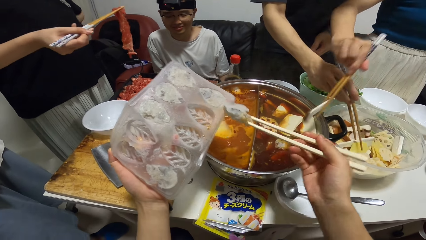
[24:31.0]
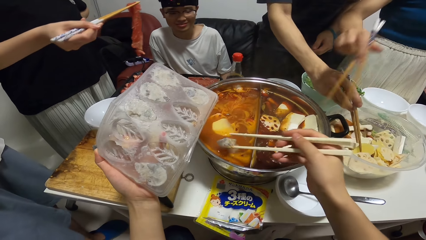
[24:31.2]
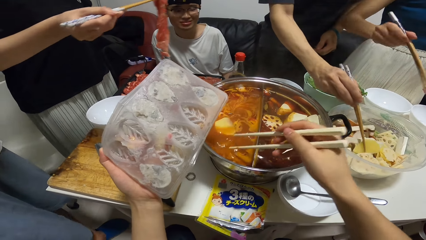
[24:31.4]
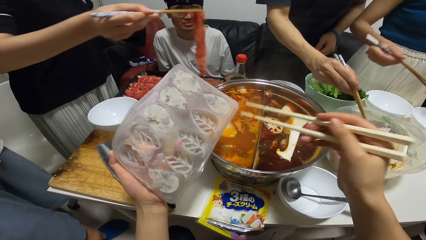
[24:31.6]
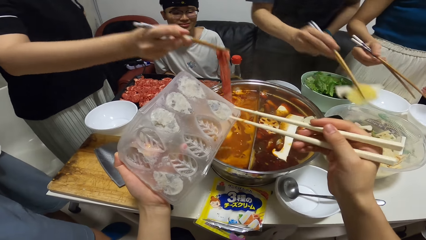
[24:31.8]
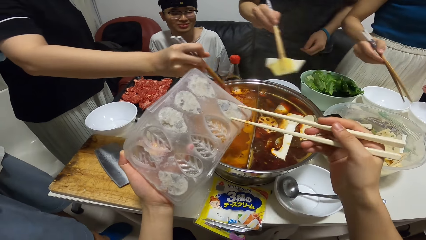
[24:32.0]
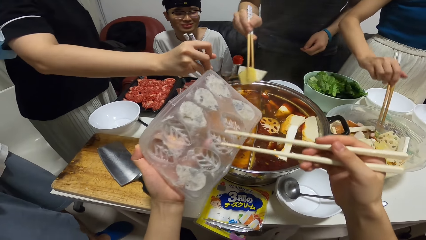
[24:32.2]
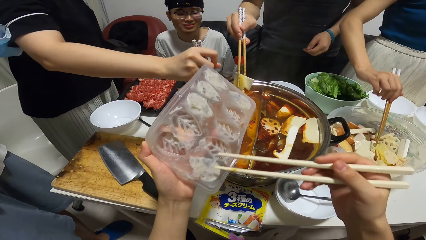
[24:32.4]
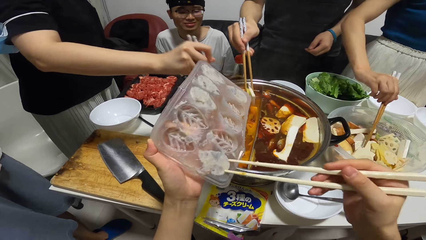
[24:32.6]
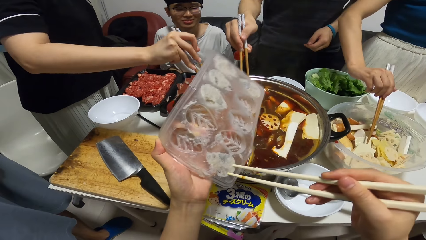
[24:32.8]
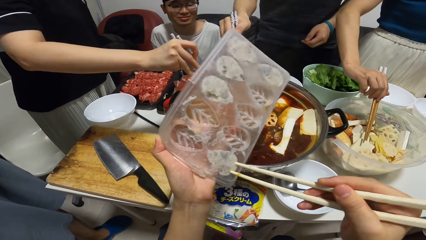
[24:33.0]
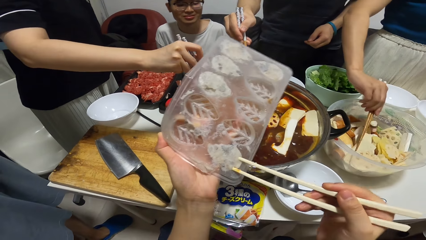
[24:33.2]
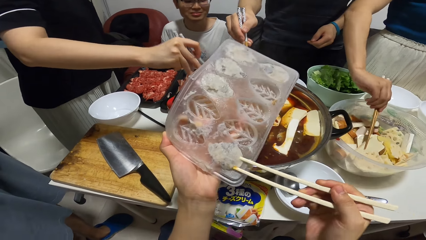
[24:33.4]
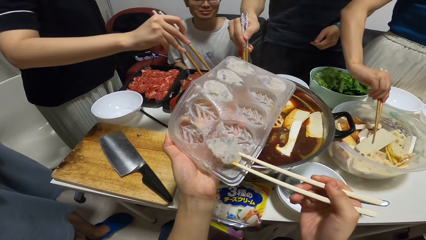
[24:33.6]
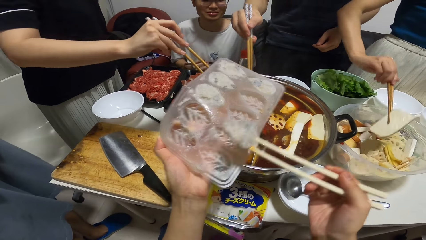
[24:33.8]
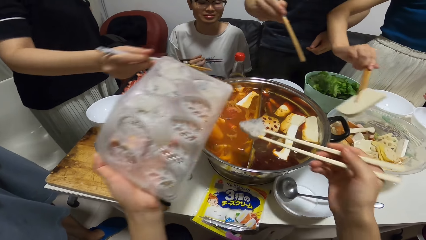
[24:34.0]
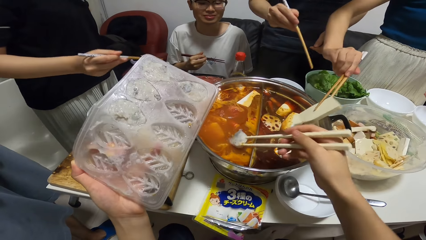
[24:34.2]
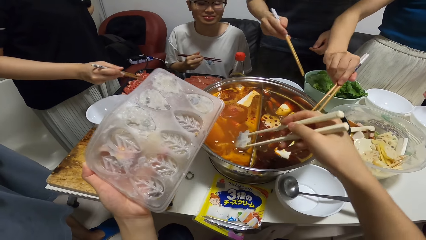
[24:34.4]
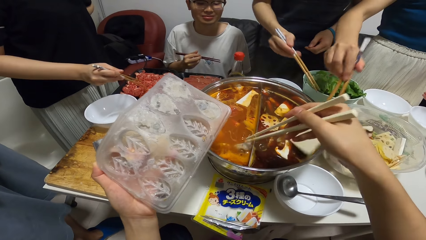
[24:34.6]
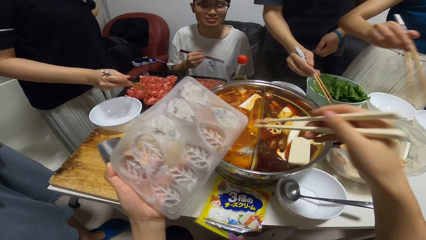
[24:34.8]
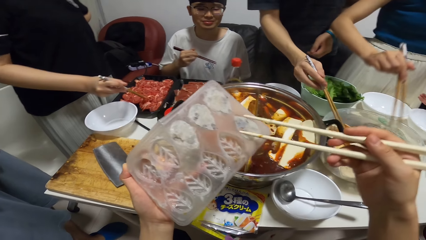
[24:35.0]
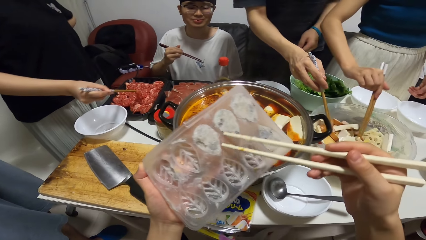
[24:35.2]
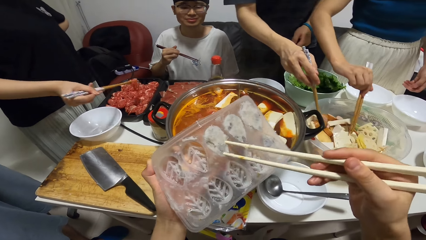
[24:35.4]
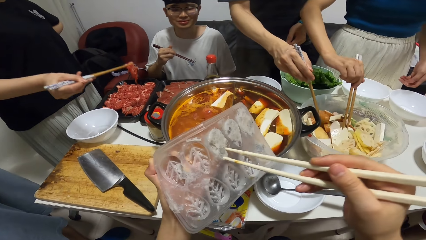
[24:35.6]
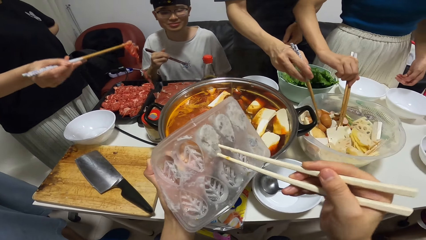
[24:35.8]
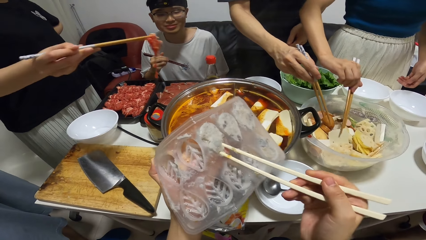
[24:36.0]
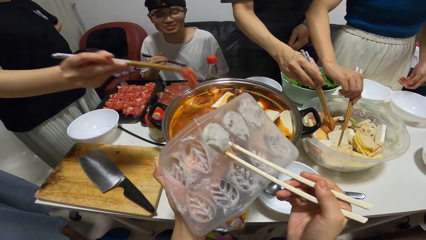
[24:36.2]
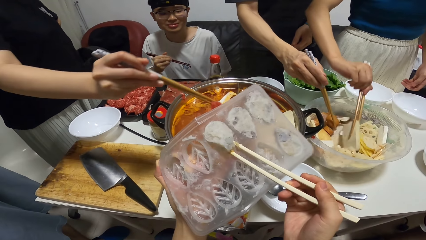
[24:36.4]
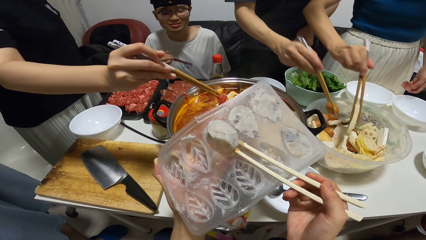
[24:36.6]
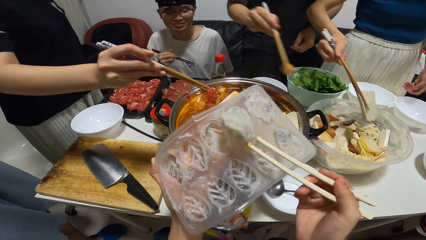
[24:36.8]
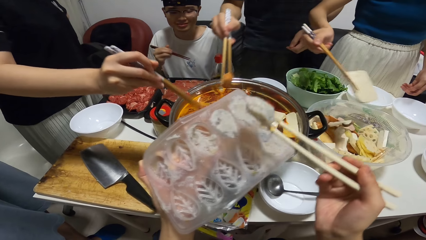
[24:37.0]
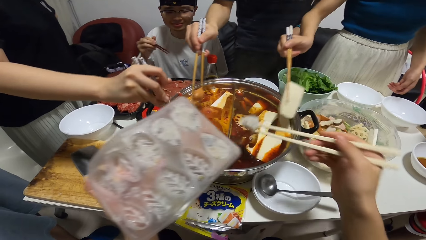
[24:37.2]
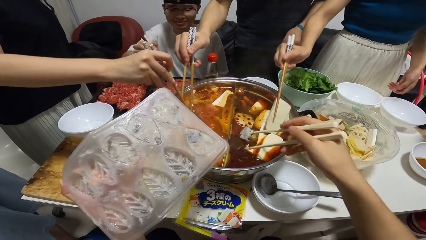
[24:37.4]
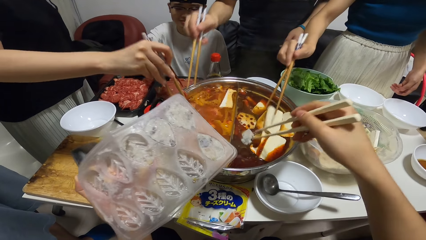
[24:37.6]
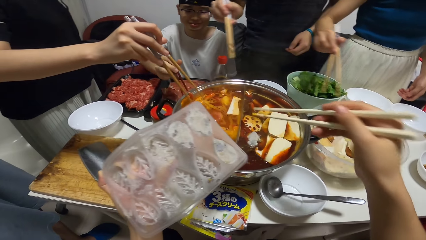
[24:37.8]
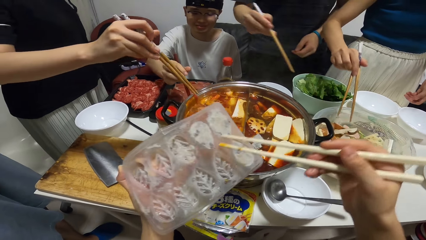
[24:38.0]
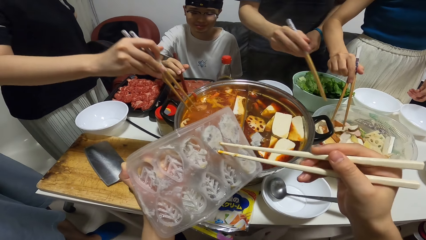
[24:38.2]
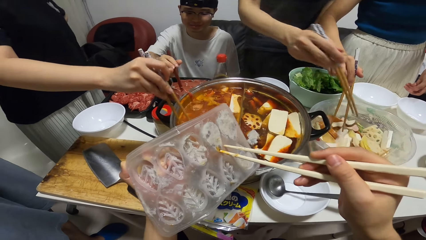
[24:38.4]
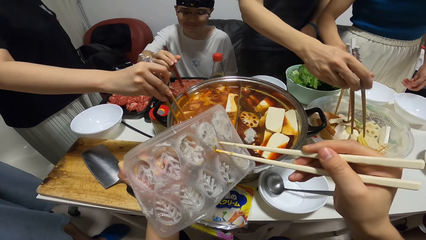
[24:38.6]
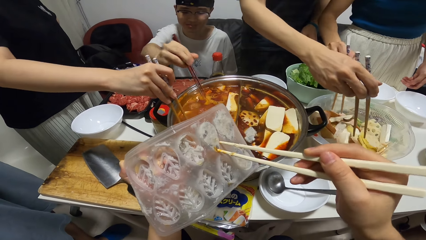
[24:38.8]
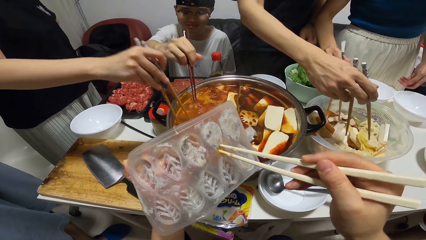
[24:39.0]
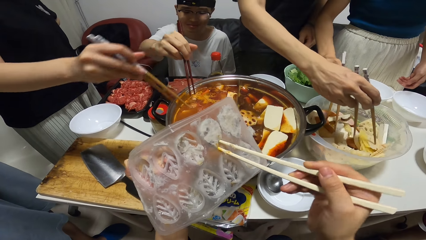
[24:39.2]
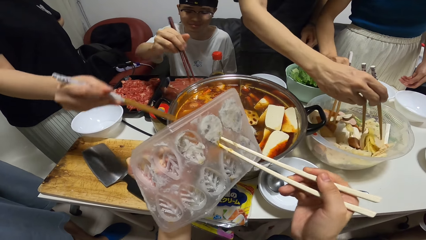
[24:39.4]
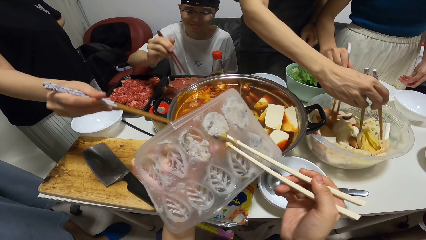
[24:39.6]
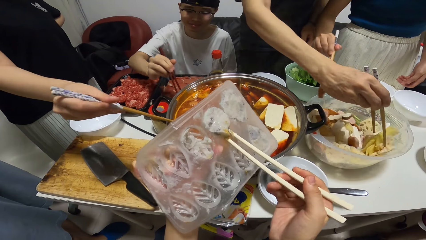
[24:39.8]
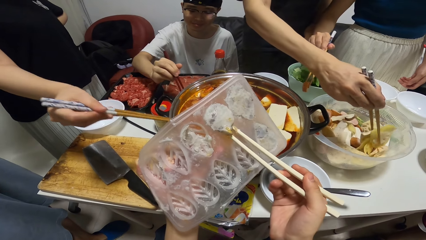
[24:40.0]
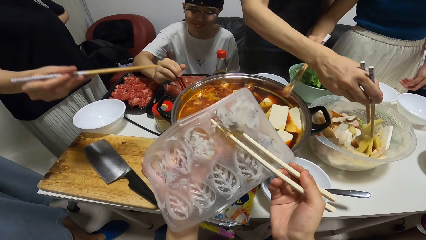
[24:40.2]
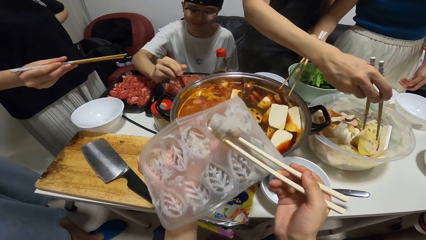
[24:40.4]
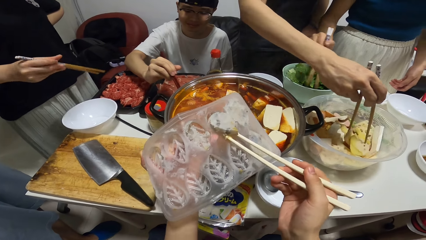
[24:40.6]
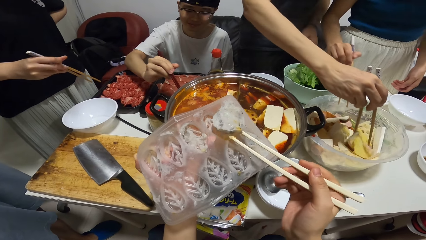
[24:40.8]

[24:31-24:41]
A woman puts the pieces of potatoes in the hot pot with the chopstick. The camera wearer puts seasoning from the plastic pan into the hot pot with the chopstick. A man puts the beef in the hot pot with the chopstick. The woman picks up a piece of potato from the bowl with the chopstick. The camera wearer takes the seasoning from the plastic pan with the chopstick. They put the seasoning from the plastic pan into the hot pot with the chopstick. The woman puts the pieces of potatoes in the hot pot with the chopstick. The camera wearer takes the seasoning from the plastic pan with the chopstick. The woman picks up a piece of potato from the bowl with the chopstick. Another man picks up some potato from the bowl with the chopstick. A third man places meat in the bowl. The camera wearer puts the seasoning from the plastic pan into the hot pot with the chopstick. The woman puts the pieces of potatoes in the hot pot with the chopstick. A fourth man places spices in the food. The woman picks up a piece of potato from the bowl with the chopstick. The camera wearer takes the seasoning from the plastic pan with the chopstick. A fifth man picks the beef from the pack with the chopstick. The second man picks up some potato from the bowl with the chopstick. The woman puts the pieces of potatoes in the hot pot with the chopstick.

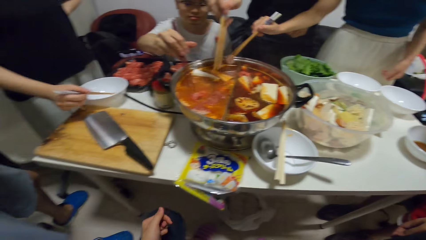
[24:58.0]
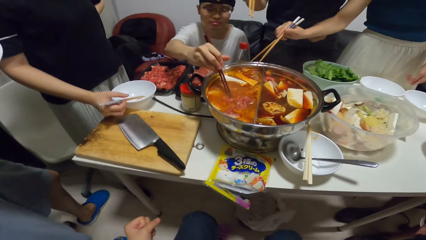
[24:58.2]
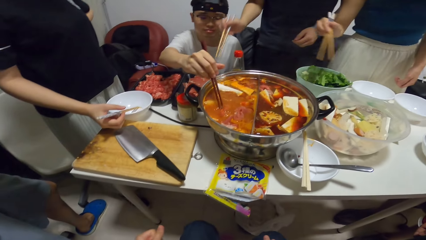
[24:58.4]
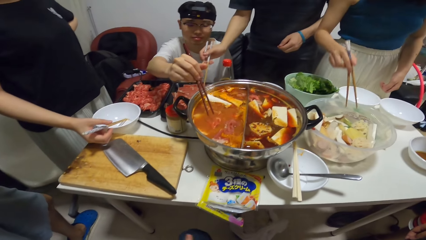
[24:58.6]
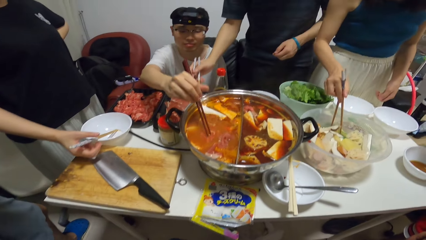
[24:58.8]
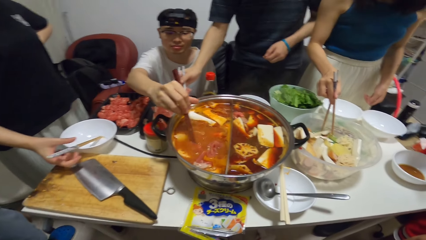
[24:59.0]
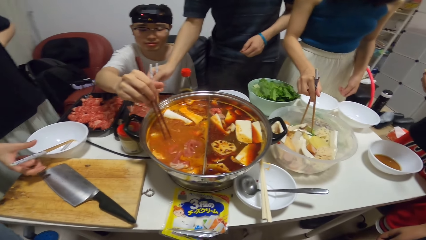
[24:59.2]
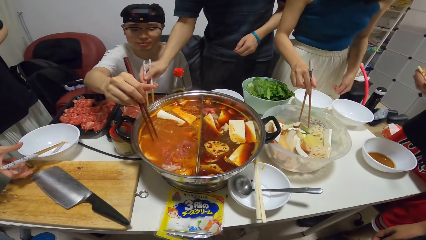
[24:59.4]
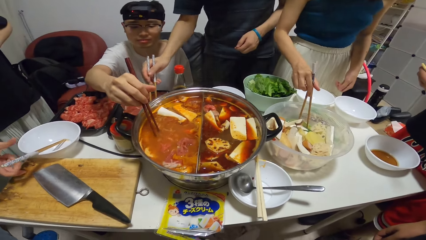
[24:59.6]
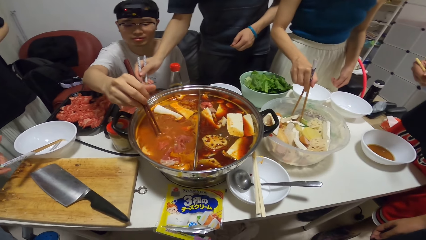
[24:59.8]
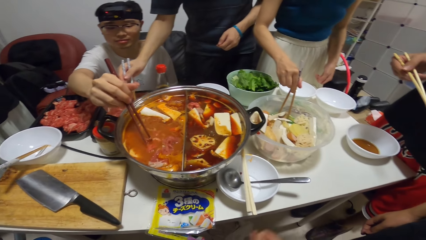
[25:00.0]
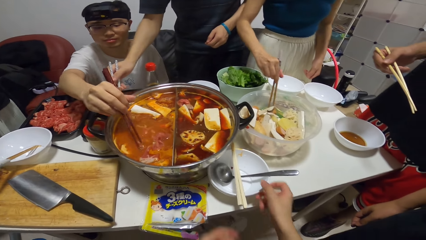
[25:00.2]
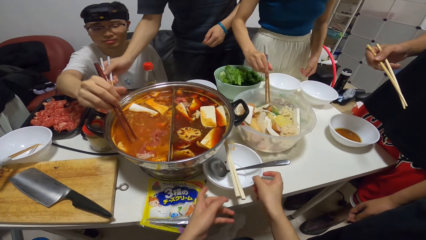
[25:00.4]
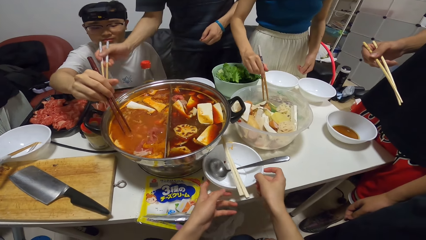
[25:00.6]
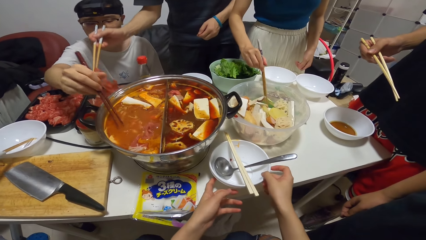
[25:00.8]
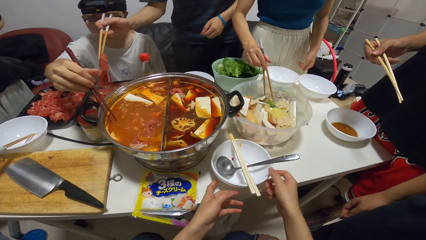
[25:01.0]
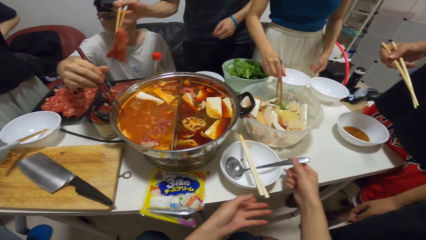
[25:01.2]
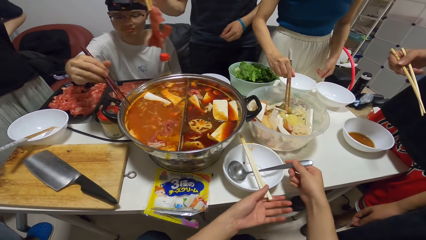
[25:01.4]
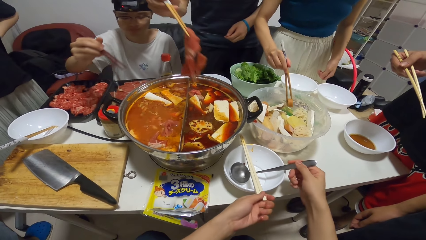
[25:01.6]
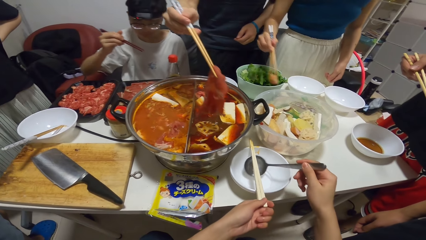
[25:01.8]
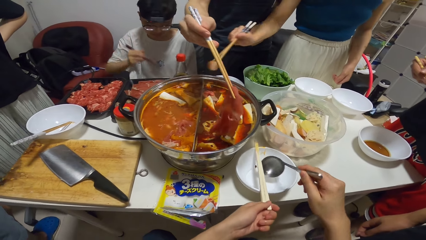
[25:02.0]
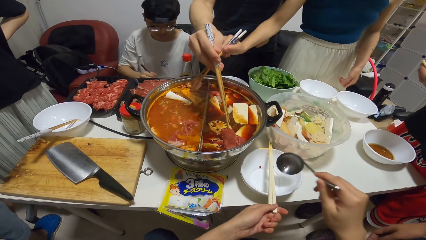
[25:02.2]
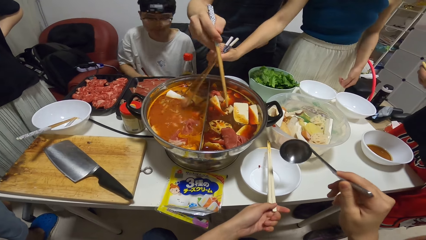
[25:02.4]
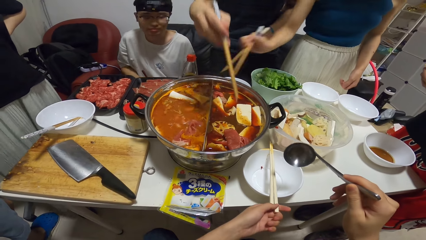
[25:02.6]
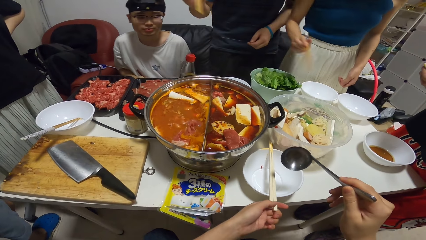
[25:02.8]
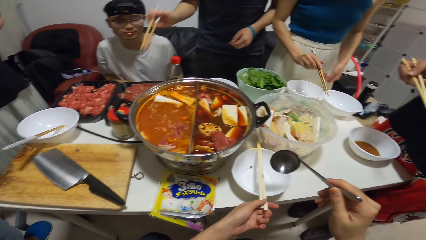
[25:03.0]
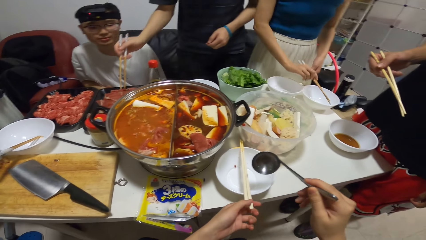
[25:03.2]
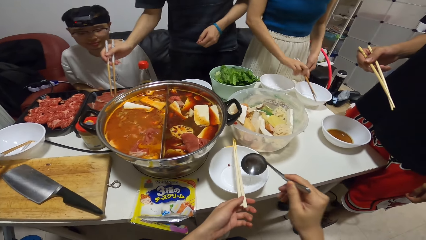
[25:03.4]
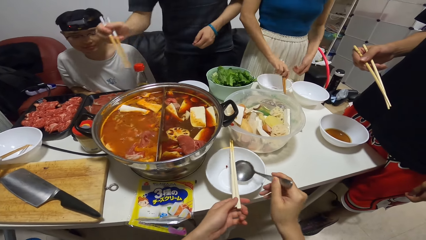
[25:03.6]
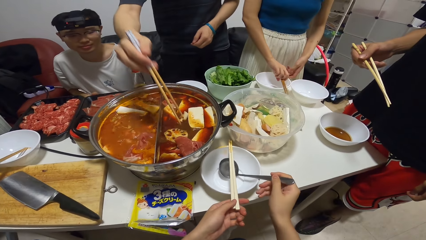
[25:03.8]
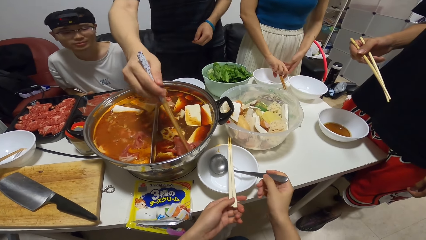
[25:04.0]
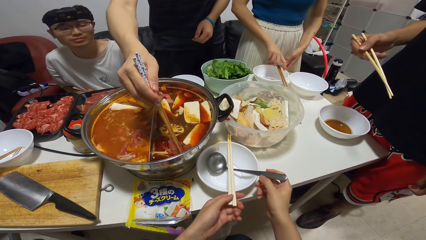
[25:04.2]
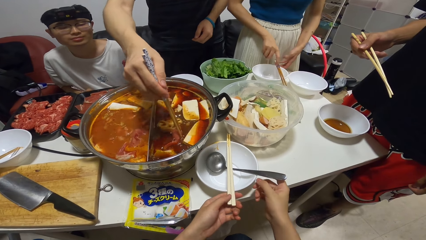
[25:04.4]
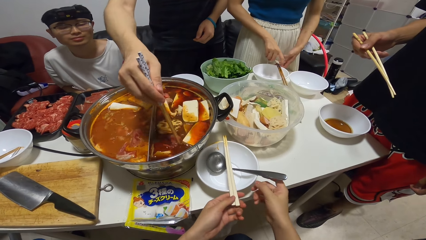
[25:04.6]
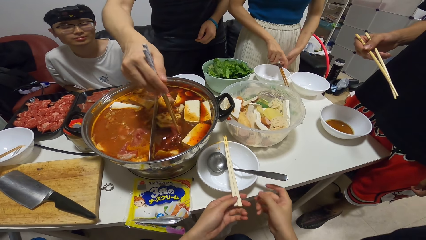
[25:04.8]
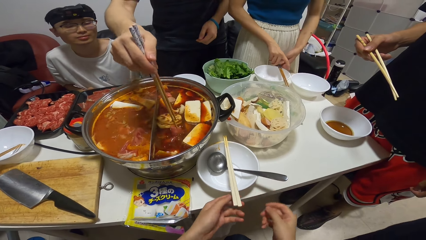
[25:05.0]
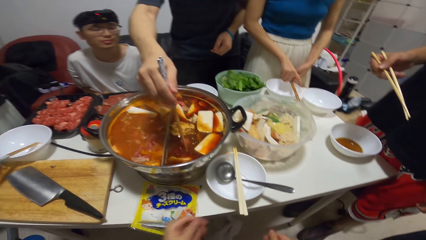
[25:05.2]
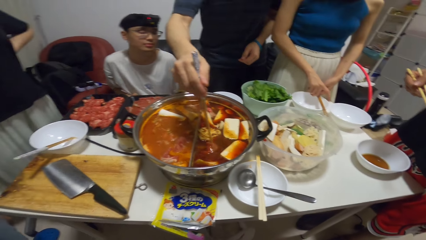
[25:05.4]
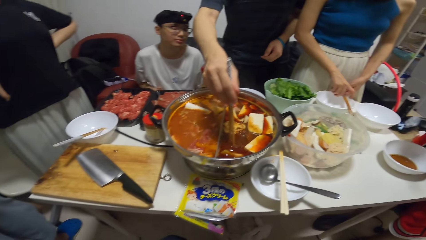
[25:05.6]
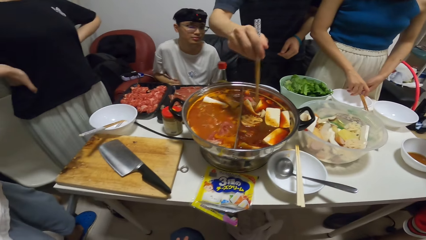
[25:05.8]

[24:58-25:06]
A woman puts the pieces of potatoes in the hot pot with the chopstick. The camera wearer adjusts the plate on the dining table with both hands. The woman picks up the piece of potato from the bowl with the chopstick. The camera wearer picks up the spoon from the plate with his right hand. A man puts beef in the hot pot with the chopstick. The camera wearer drops the spoon in the plate with his right hand. The woman drops the chopstick on the plate with her right hand. The man stirs the food in the hot pot with the chopstick.
